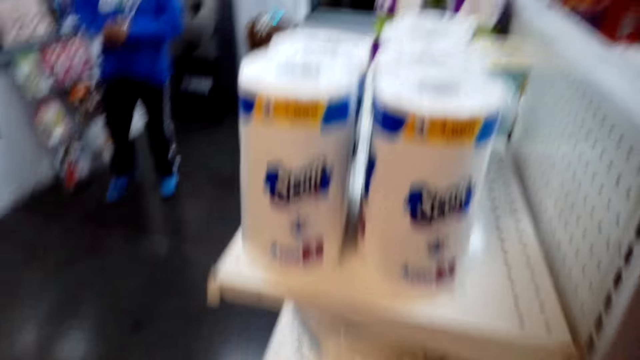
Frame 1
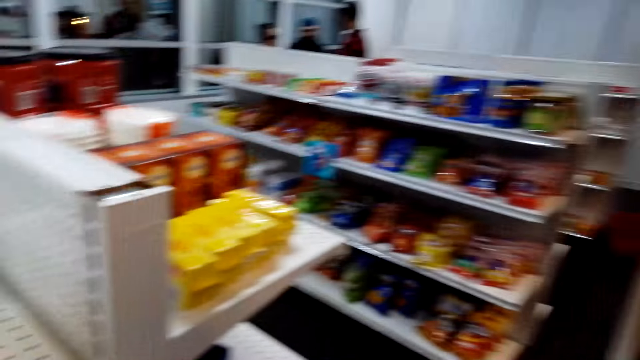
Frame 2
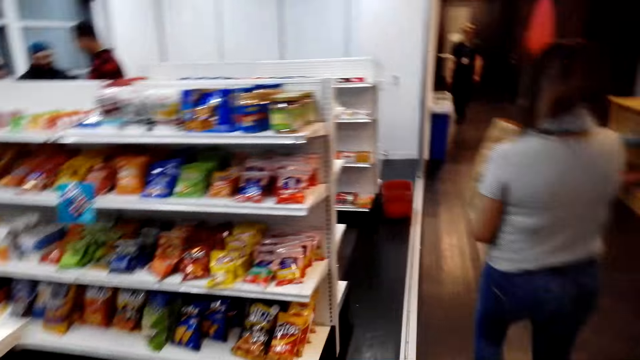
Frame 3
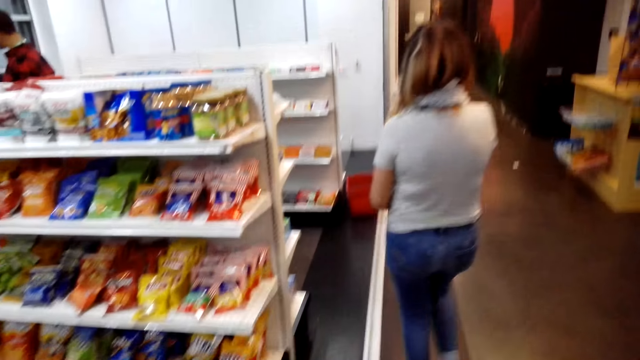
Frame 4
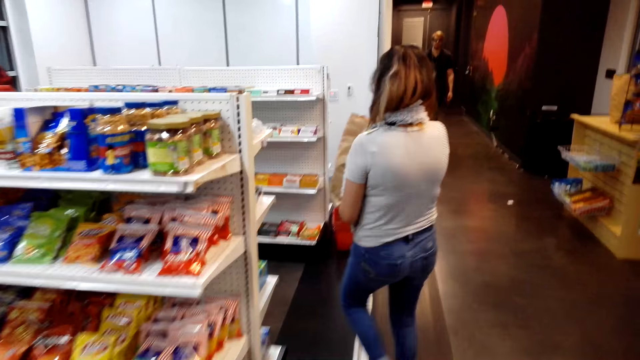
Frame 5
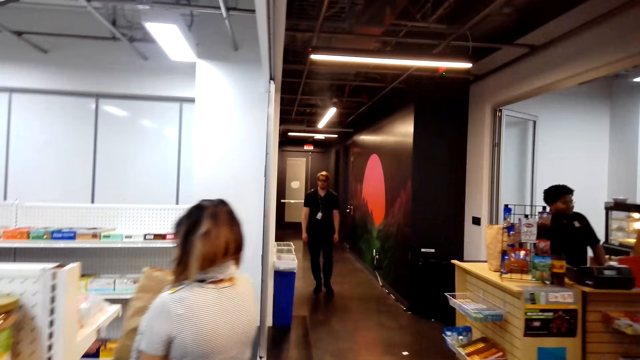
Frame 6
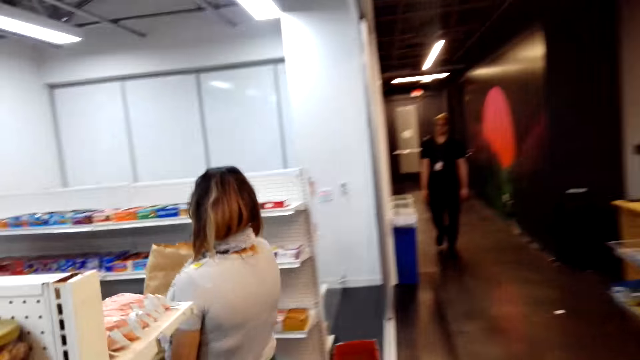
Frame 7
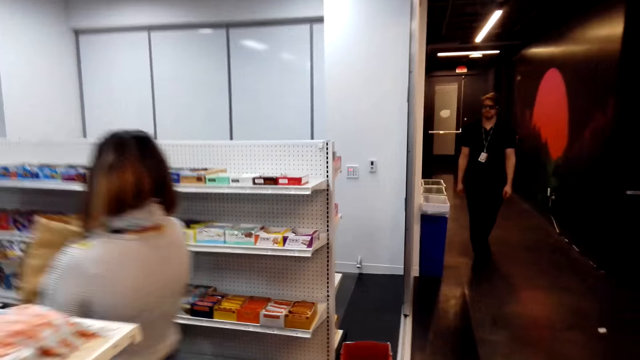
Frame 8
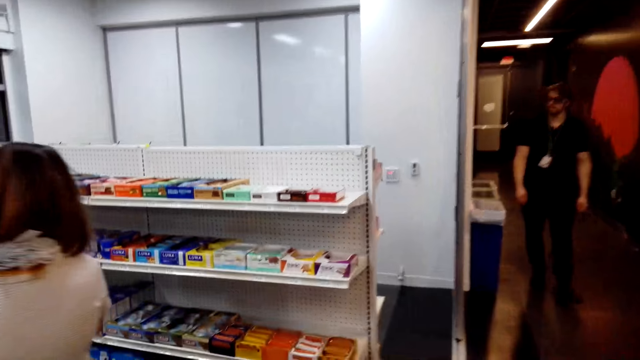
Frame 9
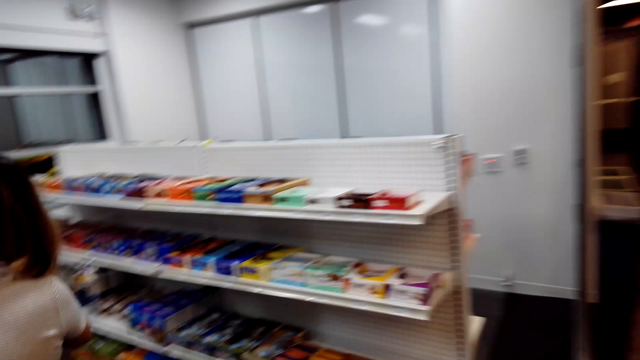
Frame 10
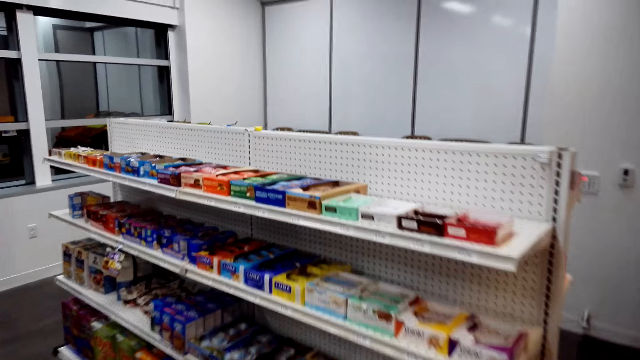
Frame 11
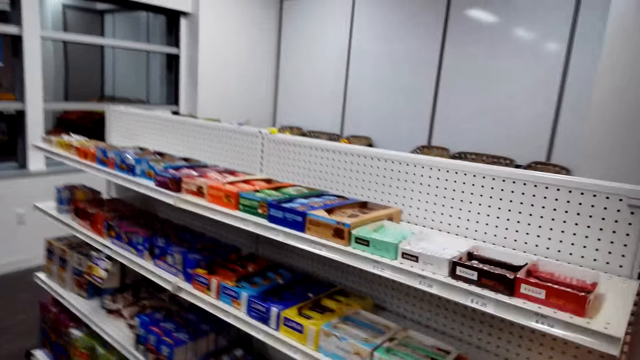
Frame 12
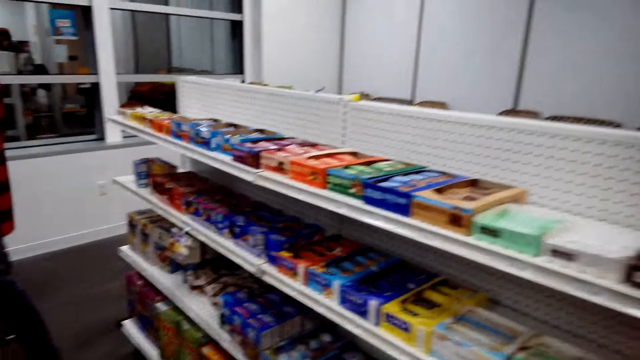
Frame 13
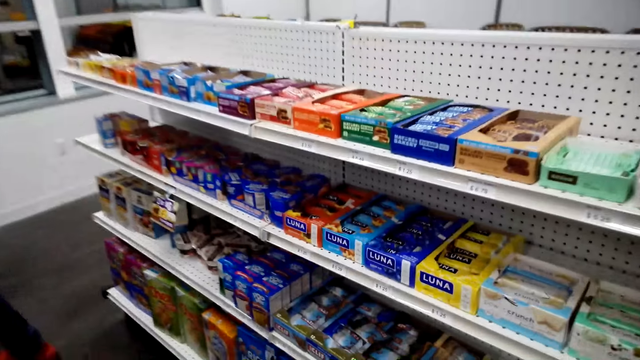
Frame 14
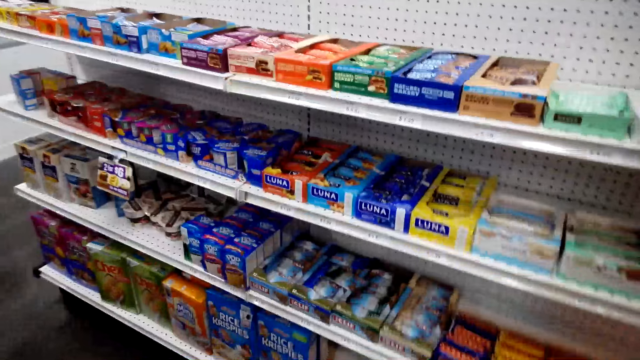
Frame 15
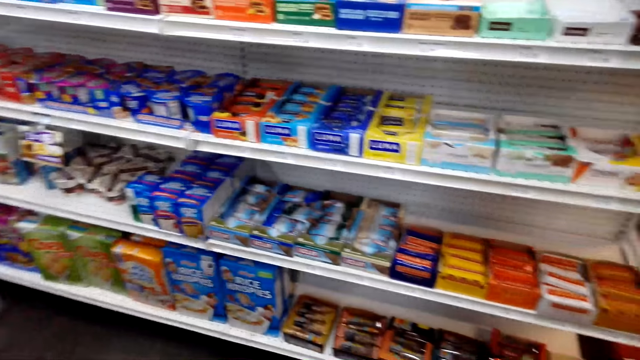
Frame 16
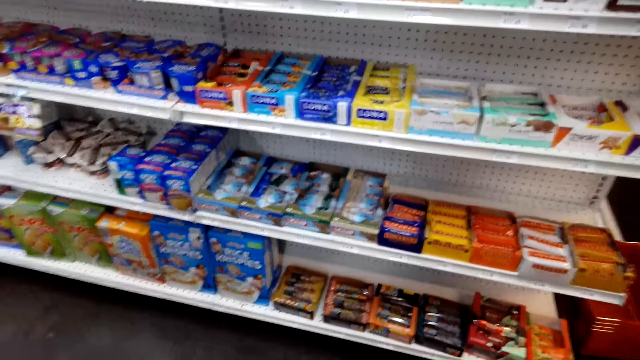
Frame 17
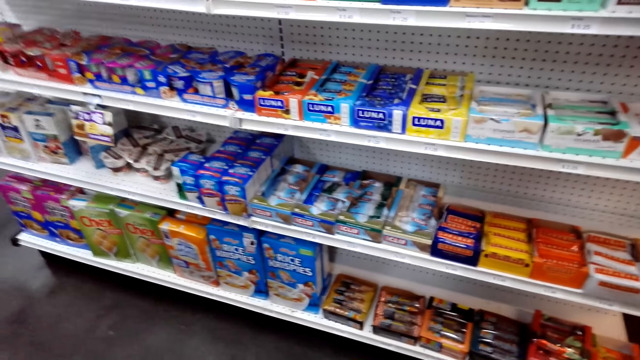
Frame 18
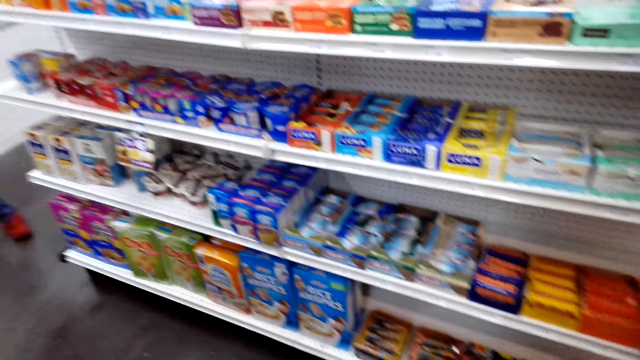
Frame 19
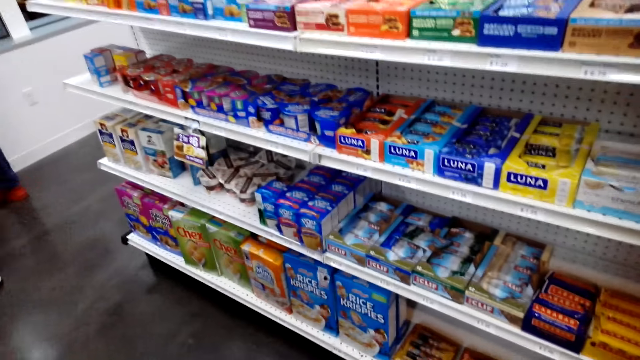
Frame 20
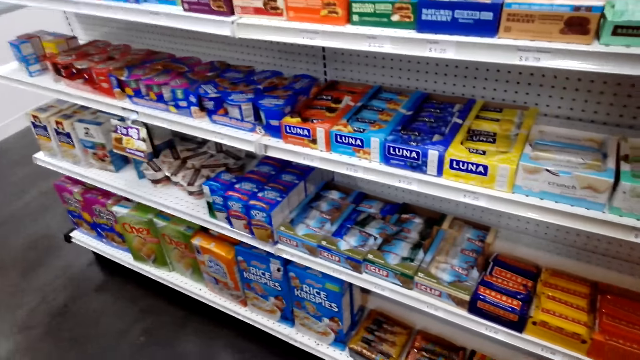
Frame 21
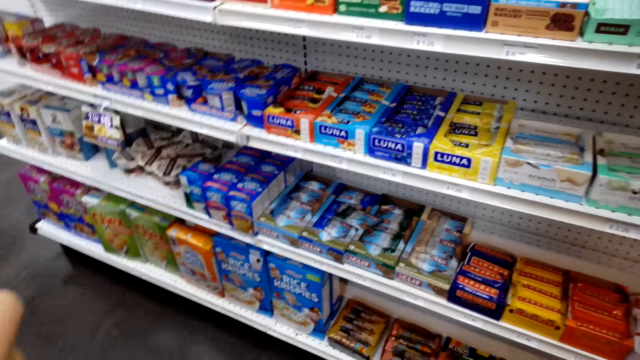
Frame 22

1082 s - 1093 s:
The camera wearer turns around. A lady walks around. The camera wearer looks at the snacks on the shelves. They stand beside the shelf.

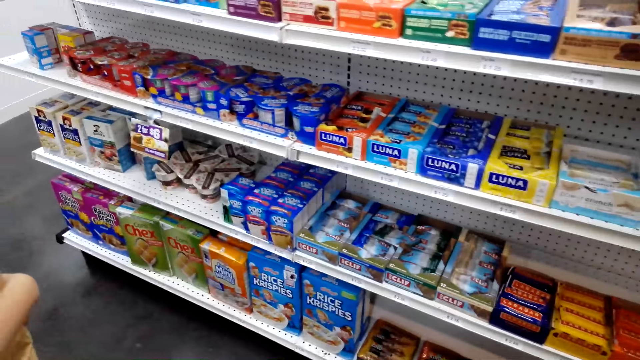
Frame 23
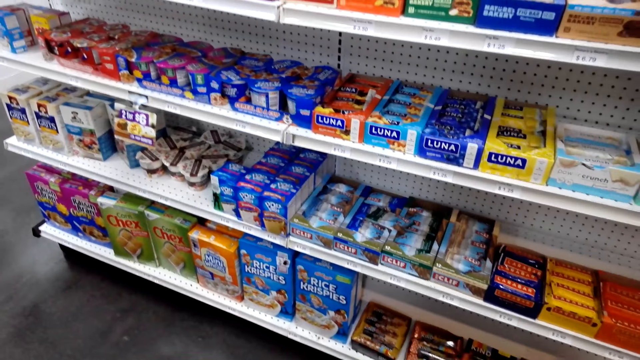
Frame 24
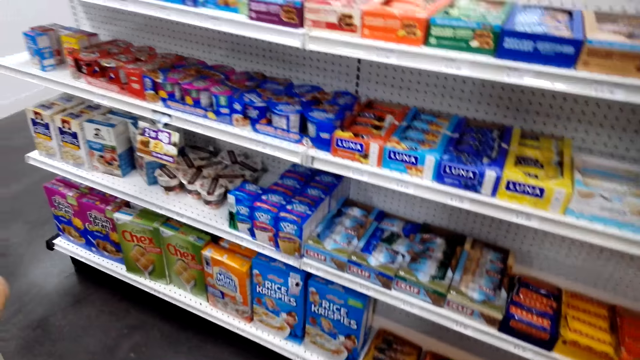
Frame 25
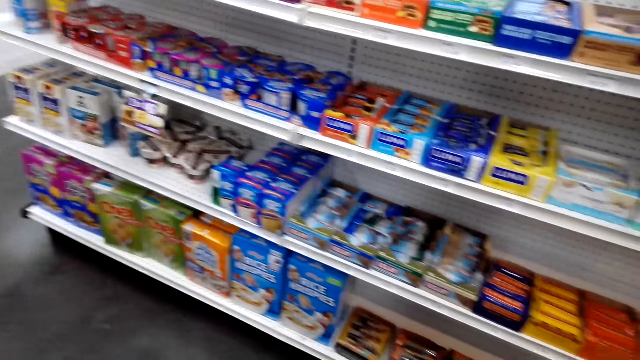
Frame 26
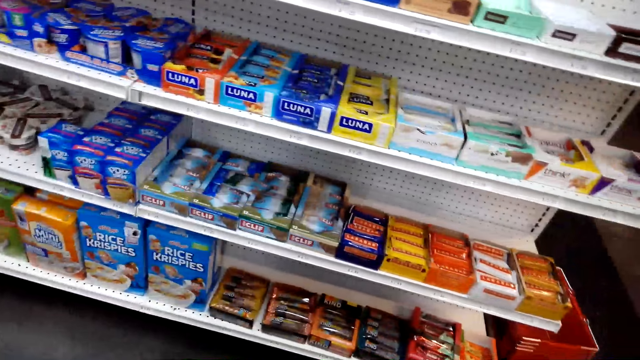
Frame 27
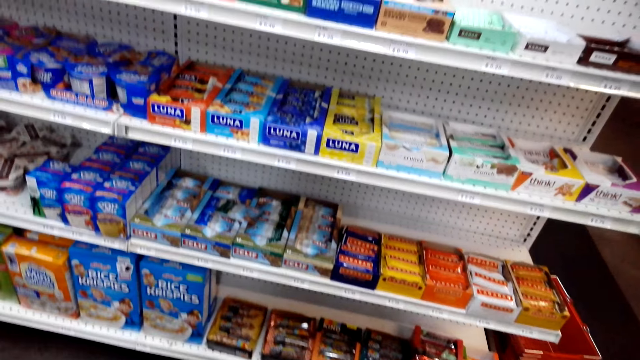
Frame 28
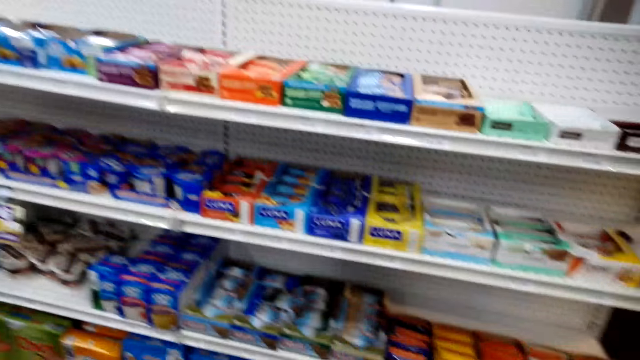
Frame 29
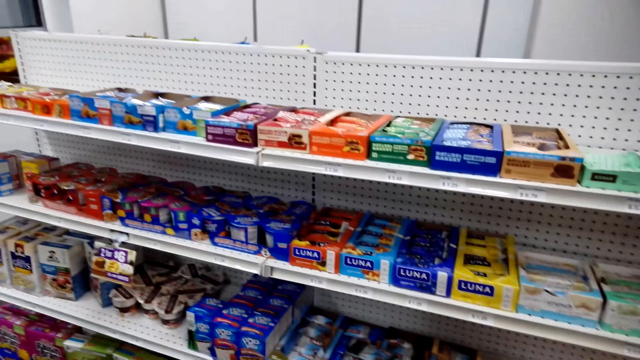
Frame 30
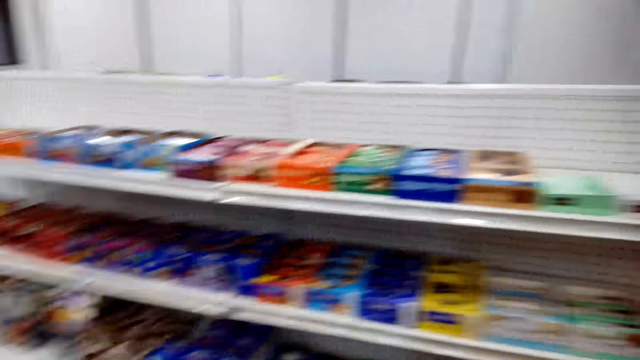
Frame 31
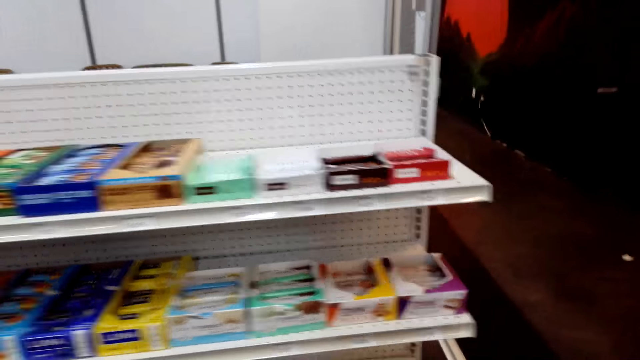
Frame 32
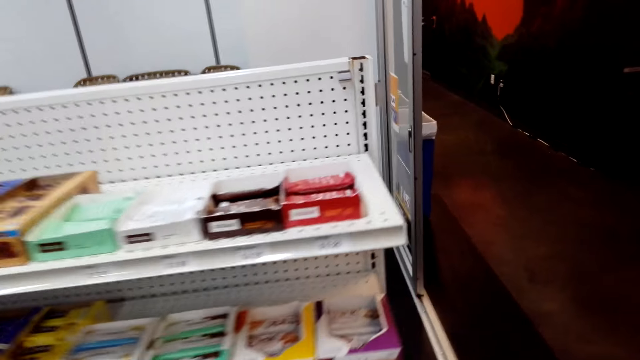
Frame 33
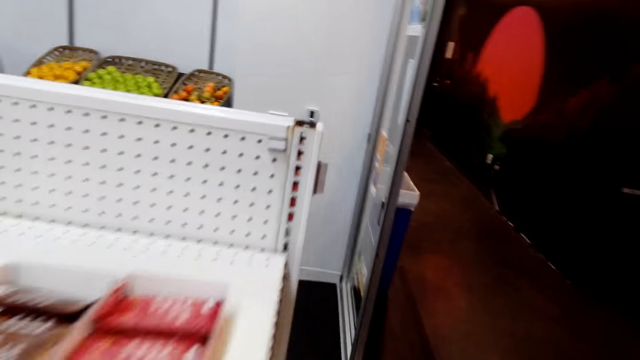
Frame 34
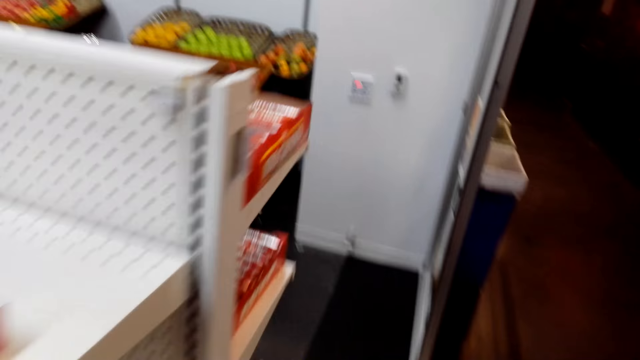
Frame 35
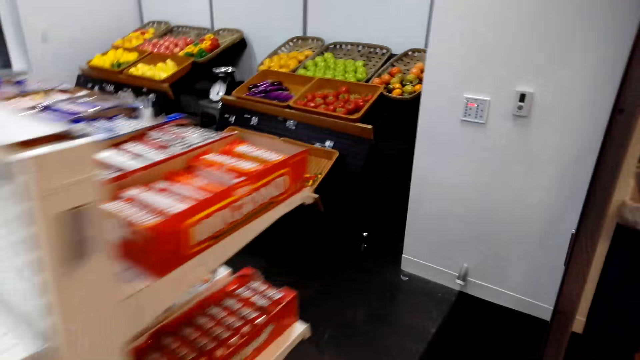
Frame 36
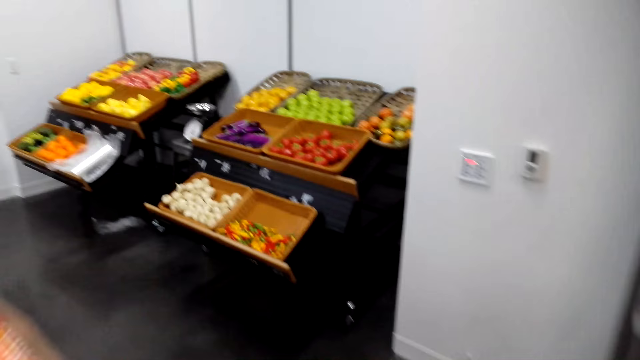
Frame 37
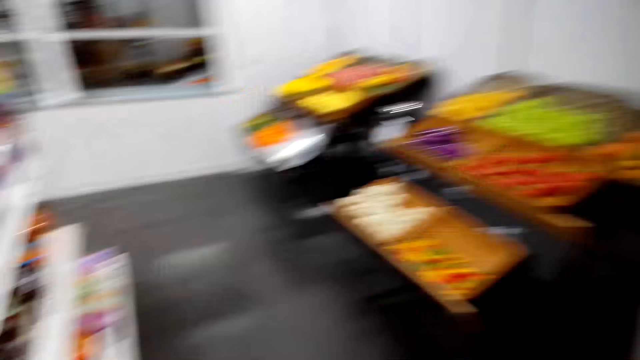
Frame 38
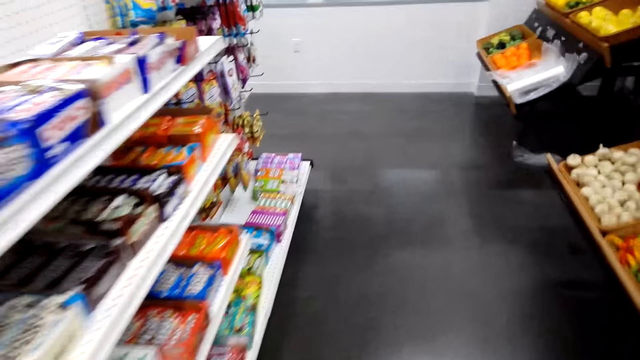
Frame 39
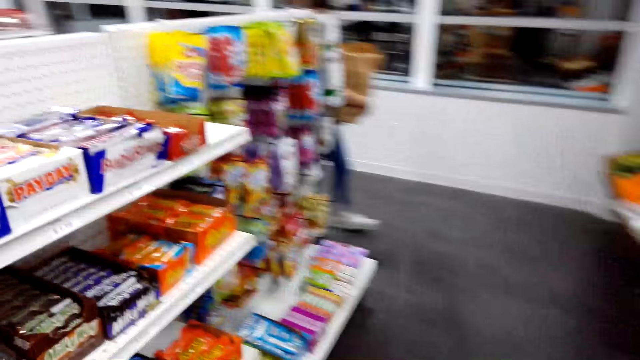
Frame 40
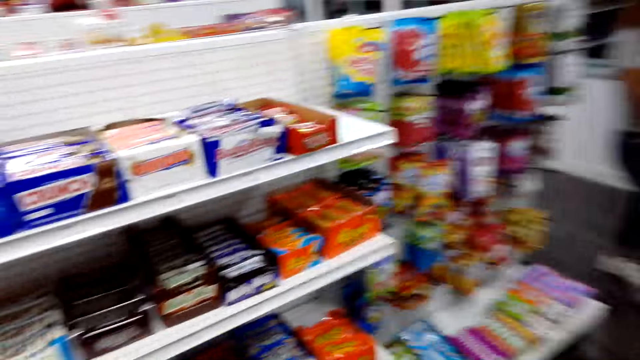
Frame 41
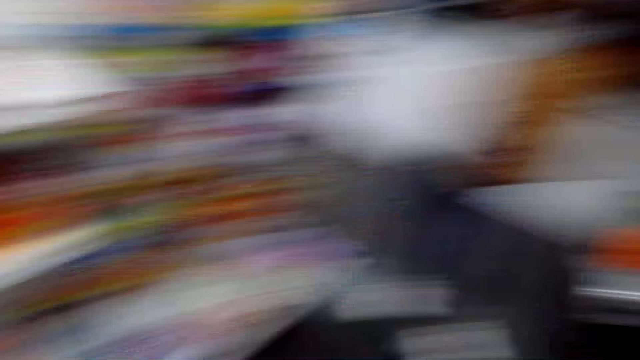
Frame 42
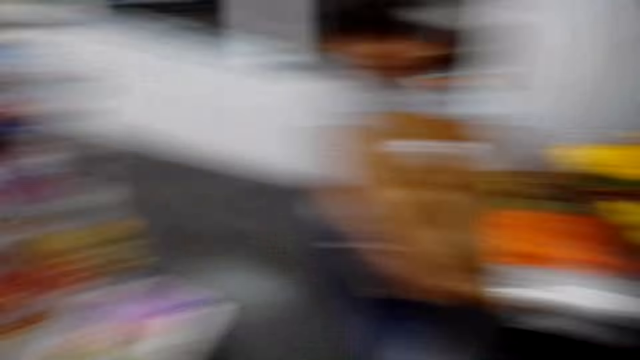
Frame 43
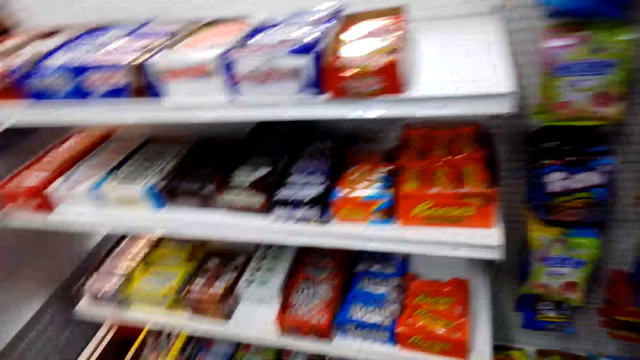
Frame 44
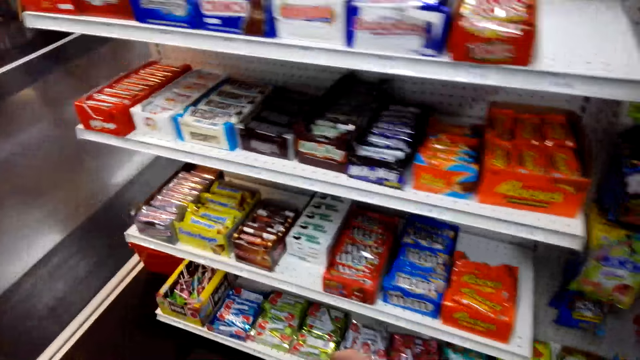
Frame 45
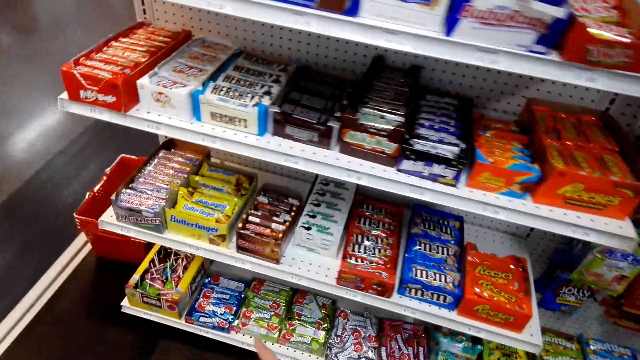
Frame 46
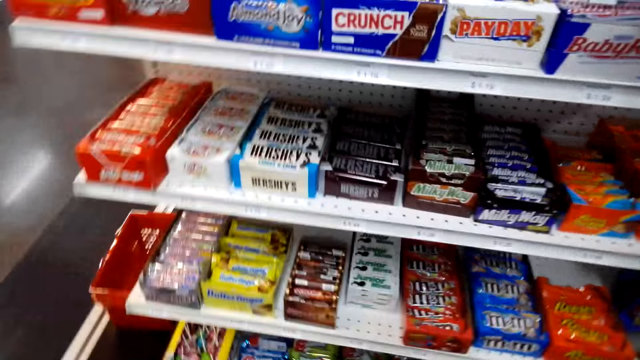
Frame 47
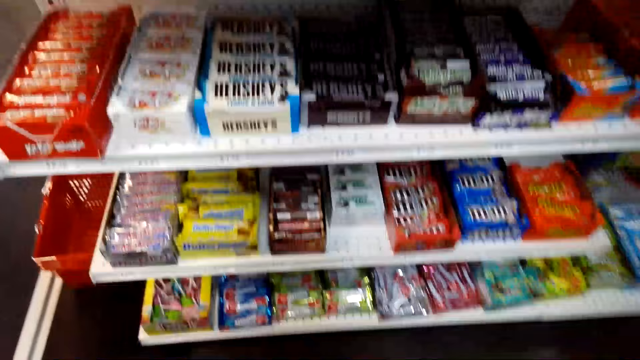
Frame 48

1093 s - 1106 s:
The camera wearer looks at the items on the shelf. They walk in the supermarket. A lady walks in the supermarket. The camera wearer stares at the candies. They converse with the lady.
